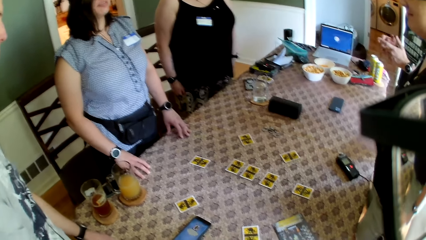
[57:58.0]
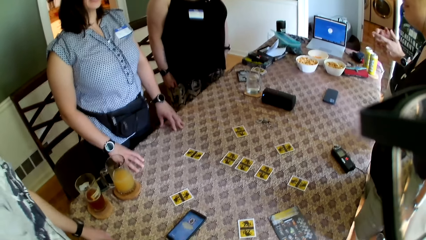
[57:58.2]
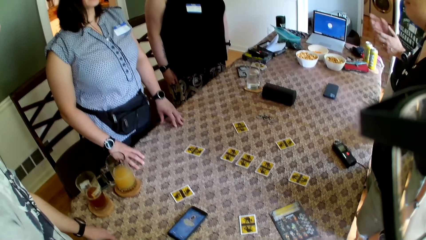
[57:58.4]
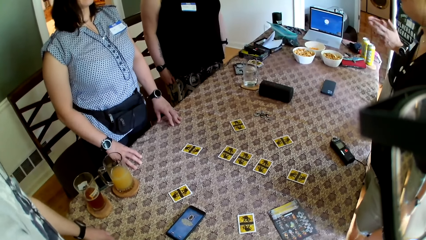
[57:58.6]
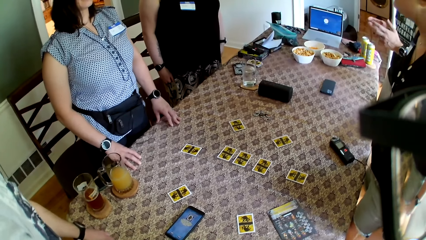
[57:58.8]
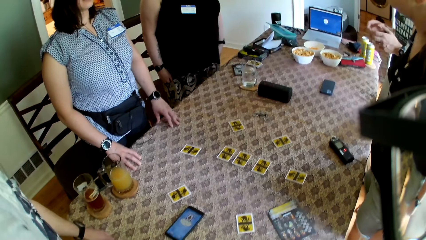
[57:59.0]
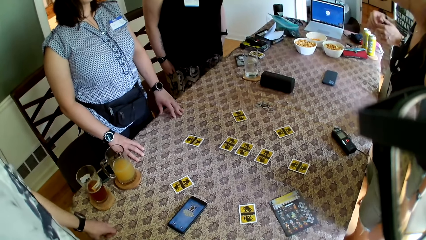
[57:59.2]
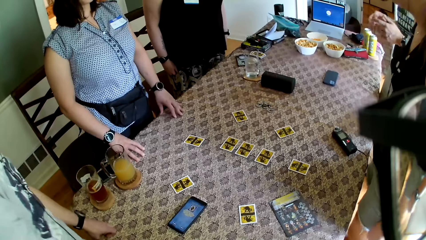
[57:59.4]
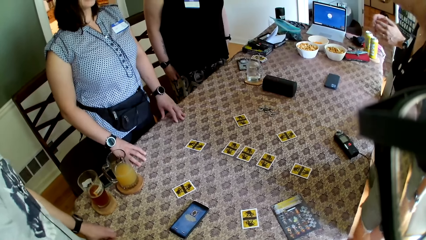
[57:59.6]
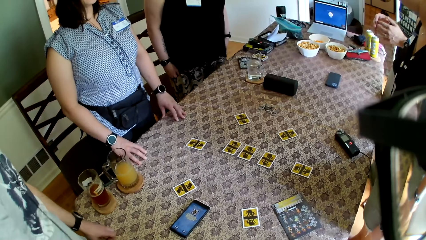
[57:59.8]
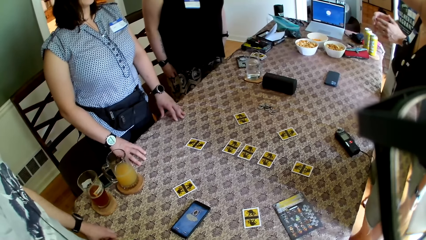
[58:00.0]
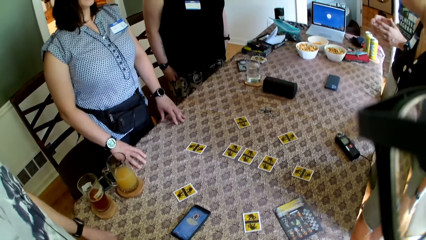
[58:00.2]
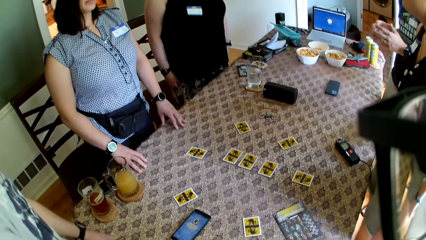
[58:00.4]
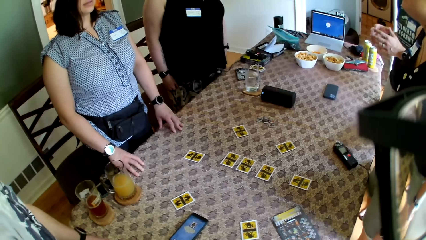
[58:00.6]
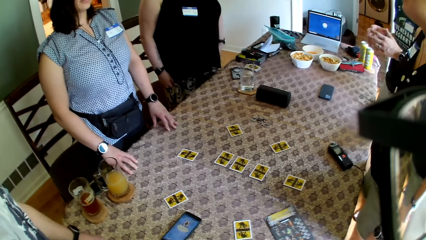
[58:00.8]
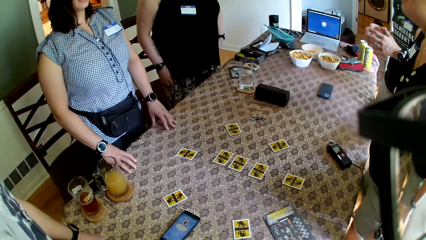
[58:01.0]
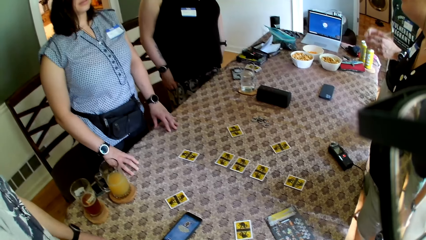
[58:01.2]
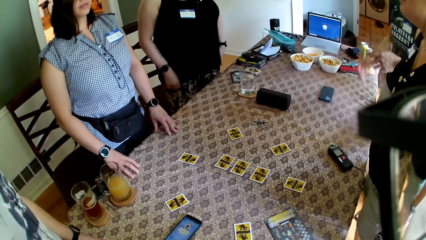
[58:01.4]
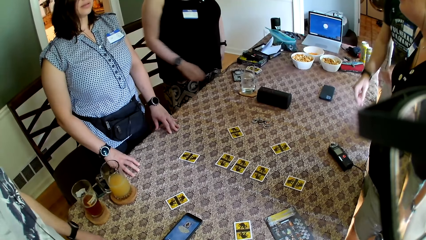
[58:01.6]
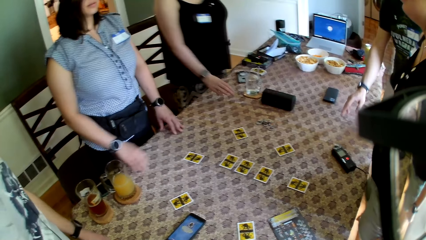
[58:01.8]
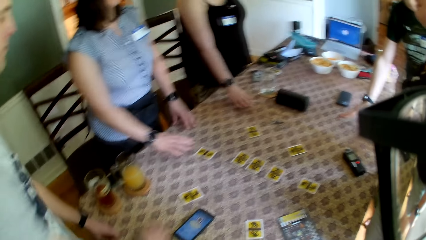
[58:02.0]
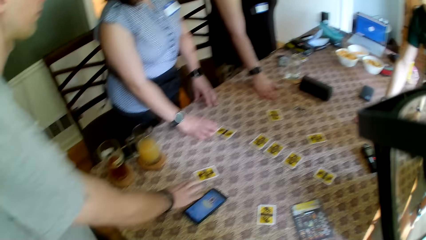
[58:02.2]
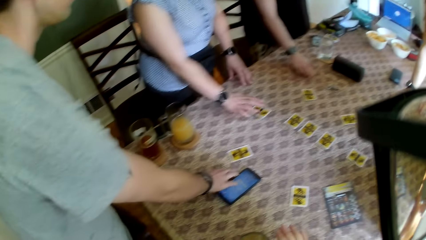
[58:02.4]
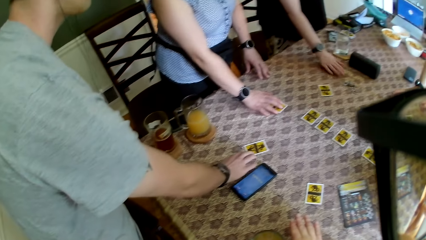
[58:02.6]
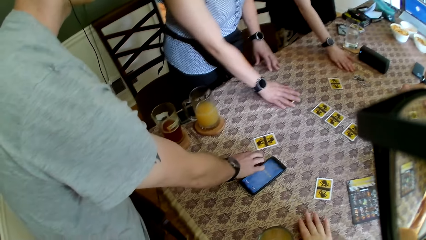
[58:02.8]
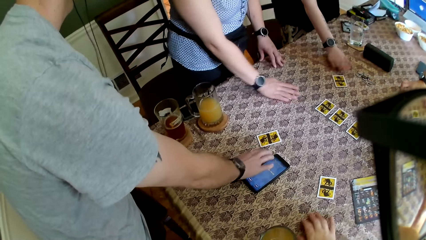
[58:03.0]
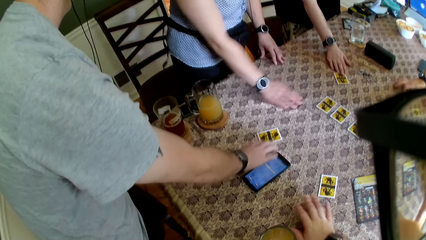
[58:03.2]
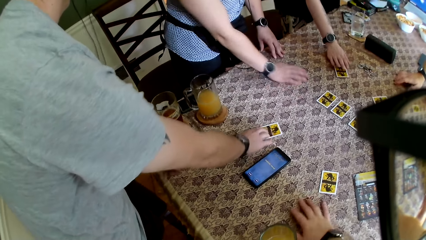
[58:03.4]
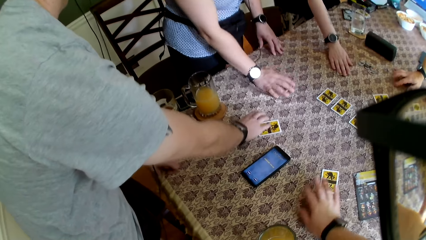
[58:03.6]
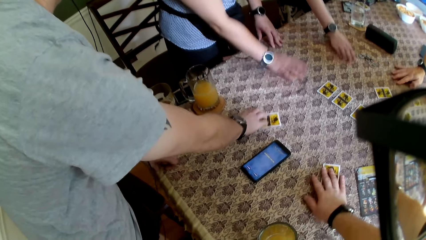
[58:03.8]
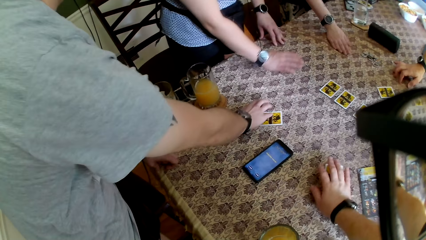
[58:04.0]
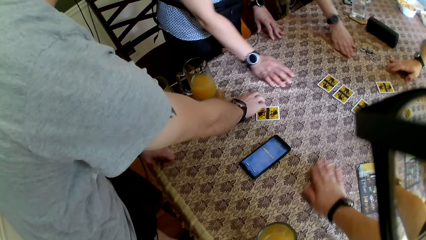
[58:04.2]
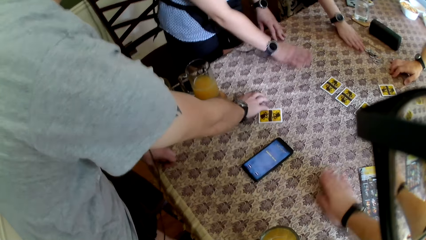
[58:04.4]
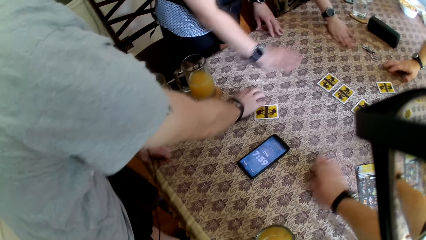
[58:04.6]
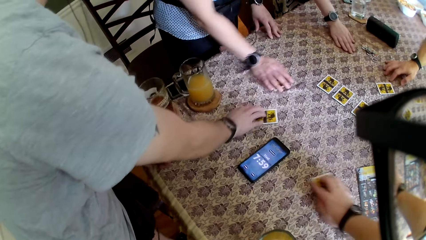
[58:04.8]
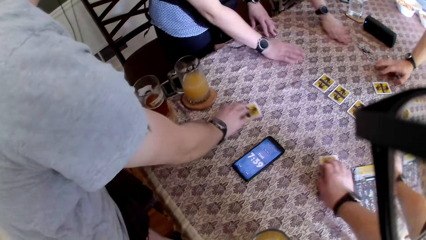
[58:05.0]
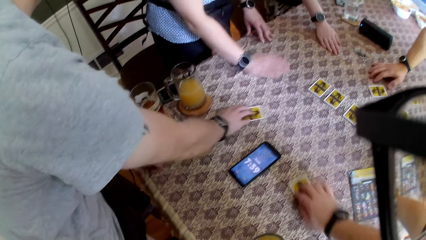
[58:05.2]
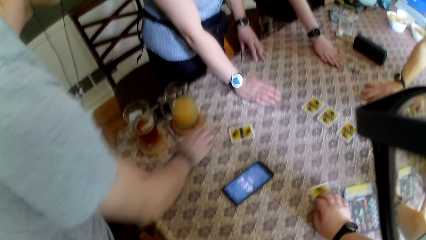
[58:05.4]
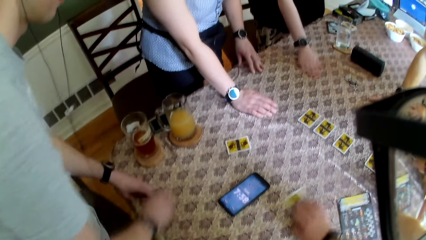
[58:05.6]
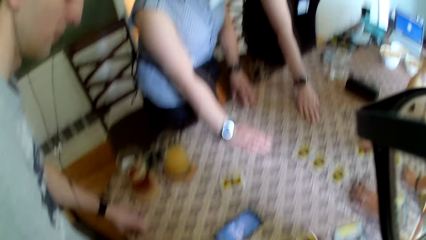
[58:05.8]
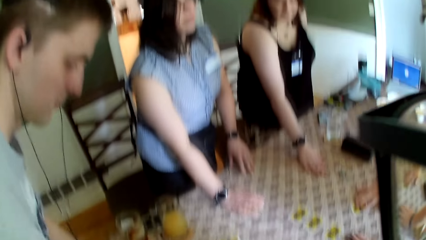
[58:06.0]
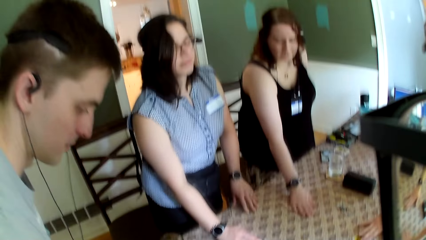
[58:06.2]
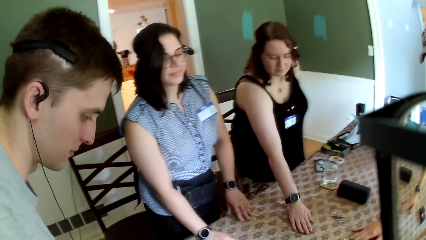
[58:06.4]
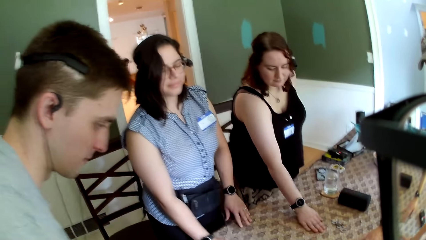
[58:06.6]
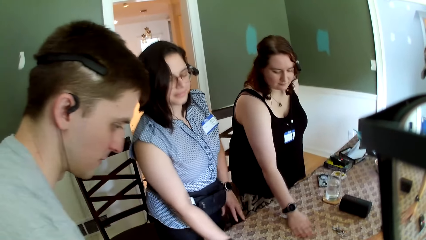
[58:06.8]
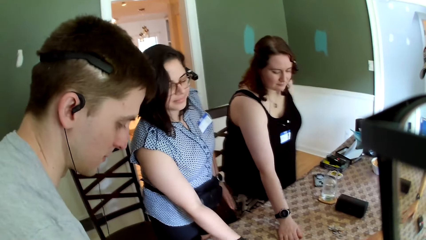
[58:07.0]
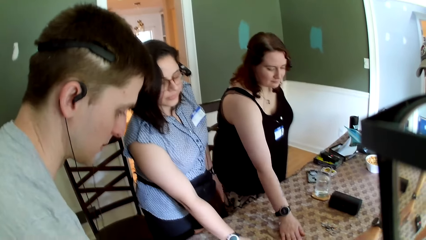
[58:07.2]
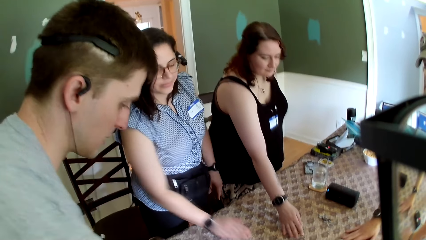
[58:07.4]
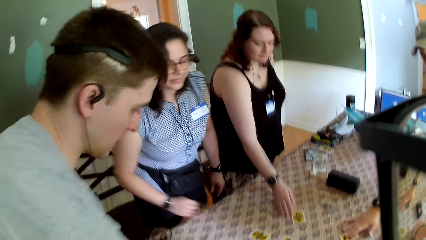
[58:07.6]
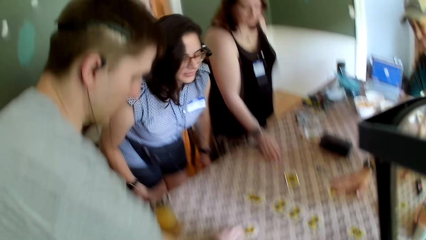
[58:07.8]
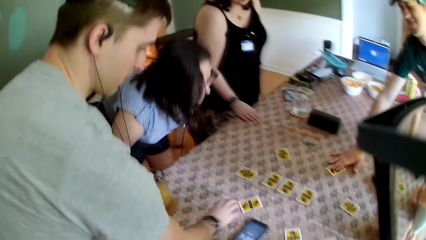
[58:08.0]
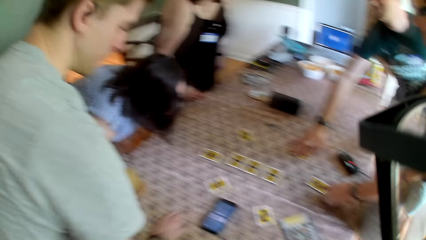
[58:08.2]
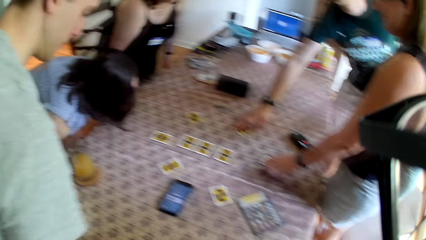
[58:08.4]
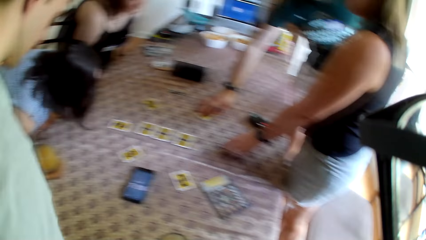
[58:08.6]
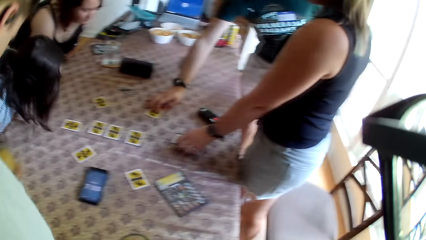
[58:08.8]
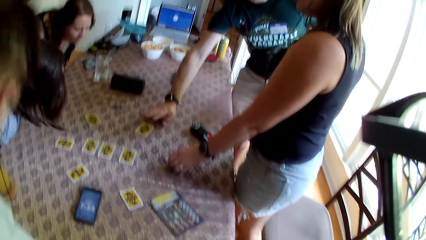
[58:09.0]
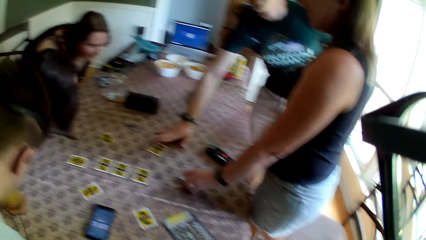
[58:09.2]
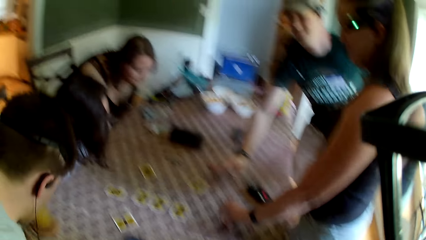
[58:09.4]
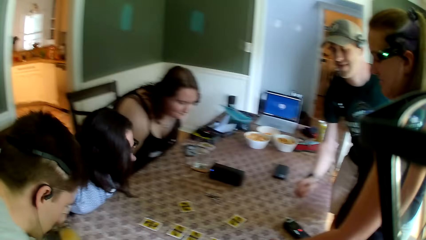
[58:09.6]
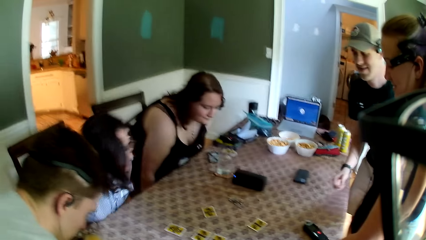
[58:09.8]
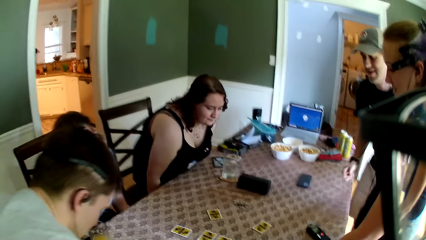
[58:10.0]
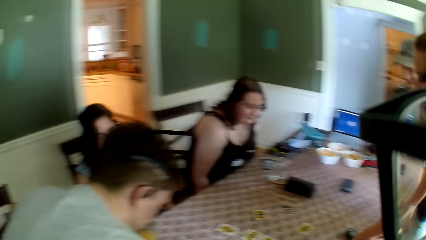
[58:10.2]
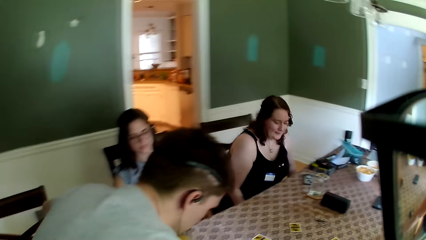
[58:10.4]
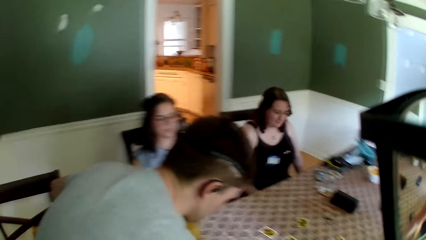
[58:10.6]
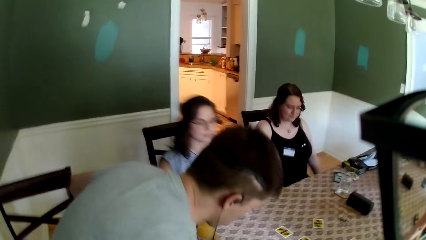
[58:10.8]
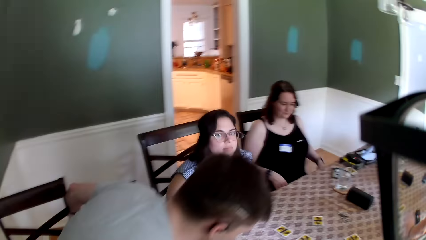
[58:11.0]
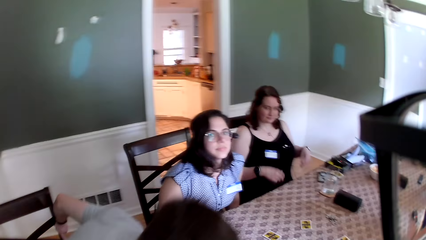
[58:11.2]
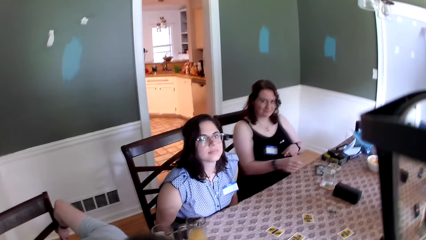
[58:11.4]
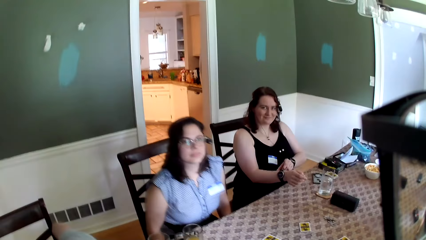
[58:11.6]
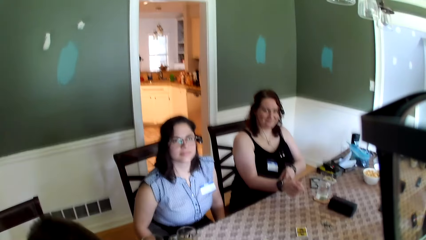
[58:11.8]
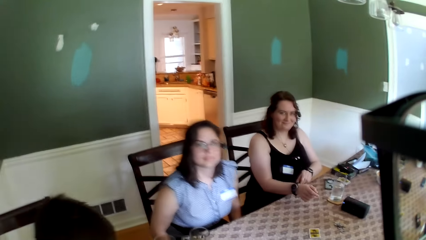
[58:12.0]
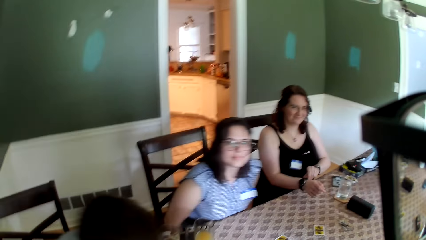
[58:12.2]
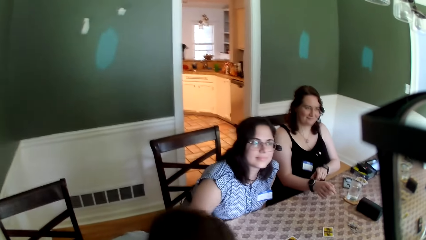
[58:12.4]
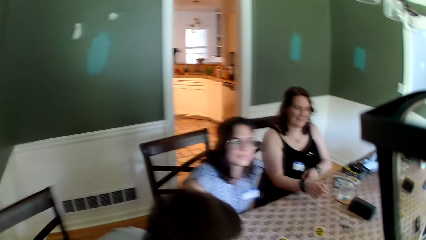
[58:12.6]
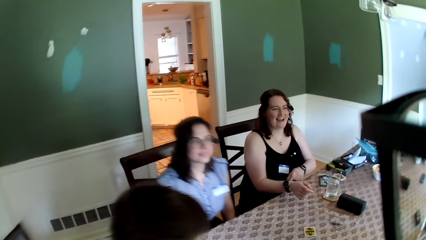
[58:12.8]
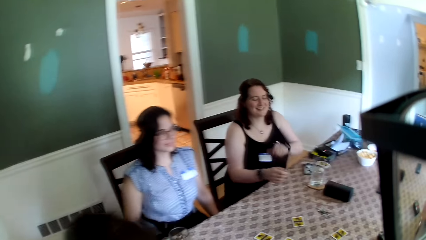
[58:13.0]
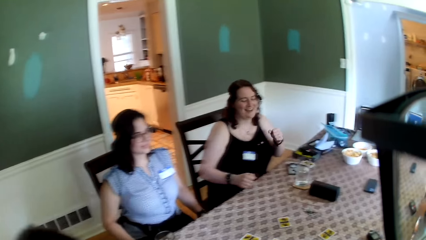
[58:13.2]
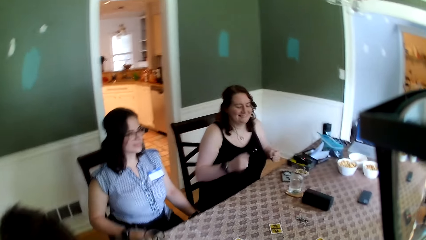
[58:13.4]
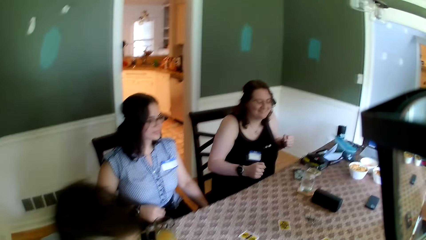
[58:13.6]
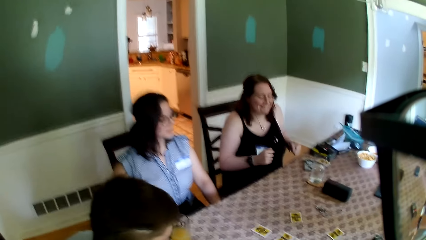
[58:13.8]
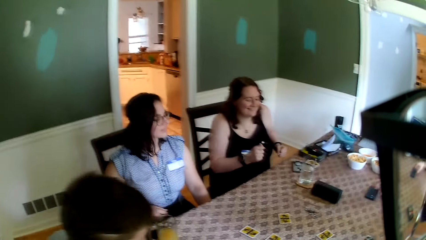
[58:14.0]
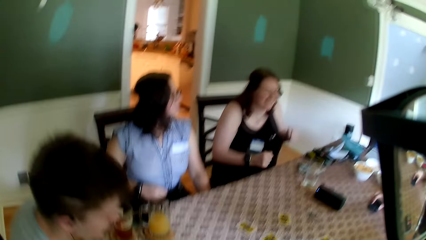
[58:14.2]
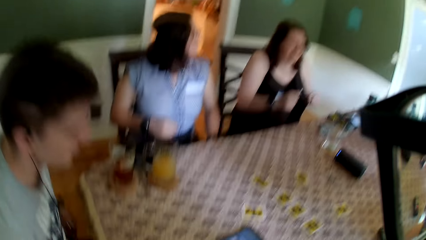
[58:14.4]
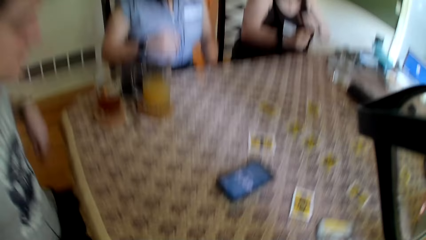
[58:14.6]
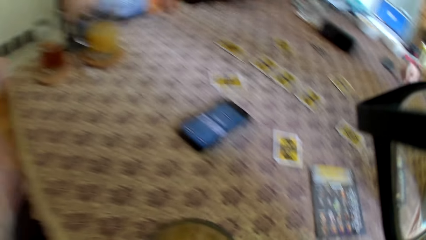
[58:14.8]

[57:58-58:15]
A man moves the role card on the table around with his right hand. A woman moves the role card on the table around with her left hand. Another woman moves the role card on the table around with her right hand. A lady holds cards. A man holds a card. The camera wearer moves the role card on the table around with his right hand. Another man moves the role card on the table around with his right hand. Another lady holds cards. The other woman adjusts the chair with her hands. The first woman adjusts a chair with her hands. The other lady sits down. The first lady sits down. The man sits down. The other man adjusts a chair with his left hand. The camera wearer speaks to the group of people at the table. The first woman adjusts the wristwatch in her right hand with her left hand.
